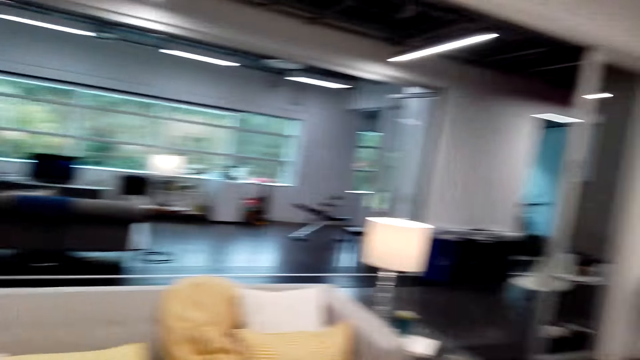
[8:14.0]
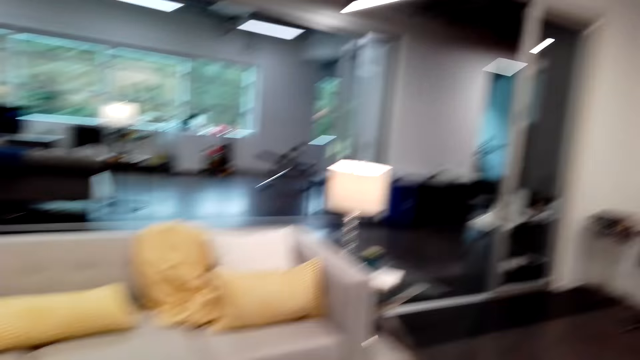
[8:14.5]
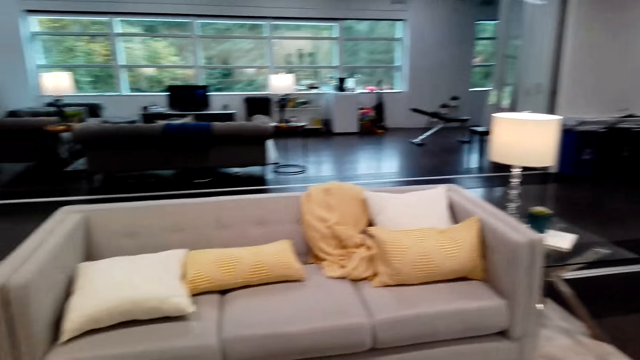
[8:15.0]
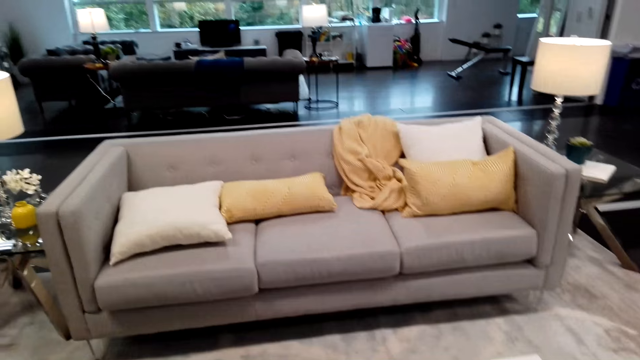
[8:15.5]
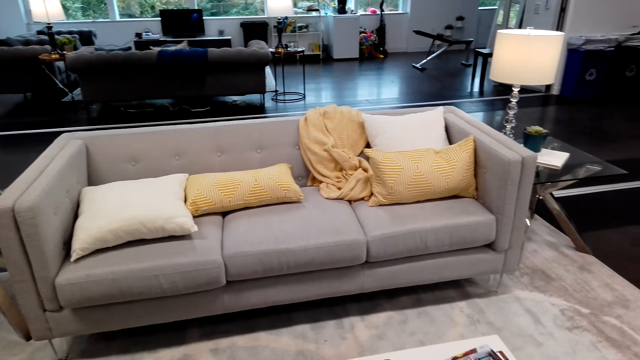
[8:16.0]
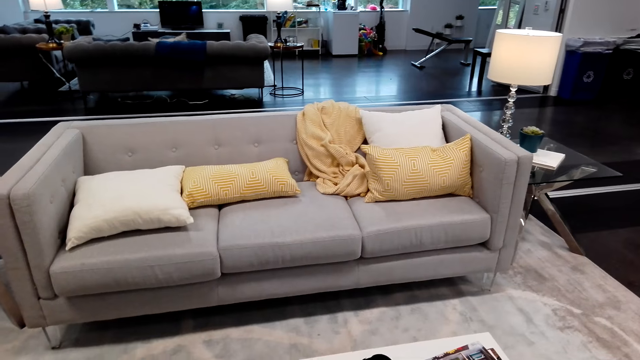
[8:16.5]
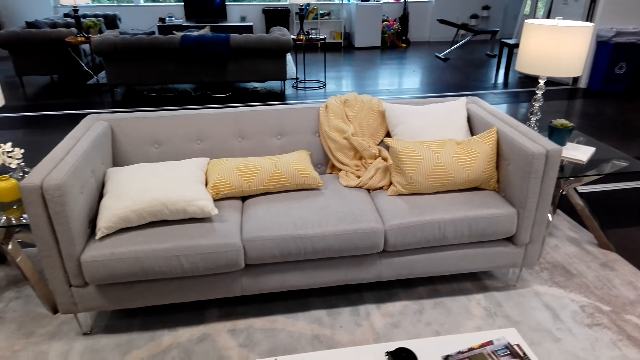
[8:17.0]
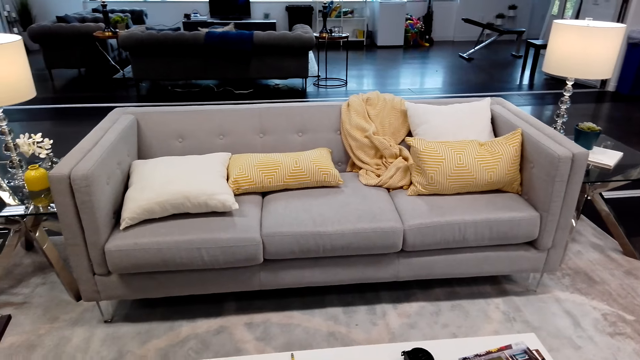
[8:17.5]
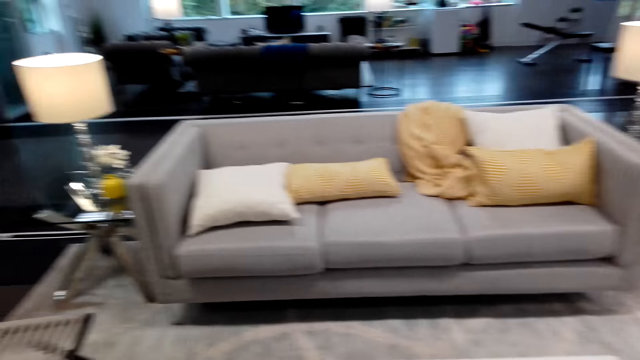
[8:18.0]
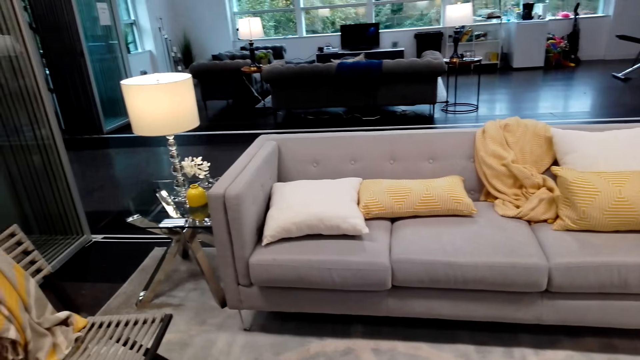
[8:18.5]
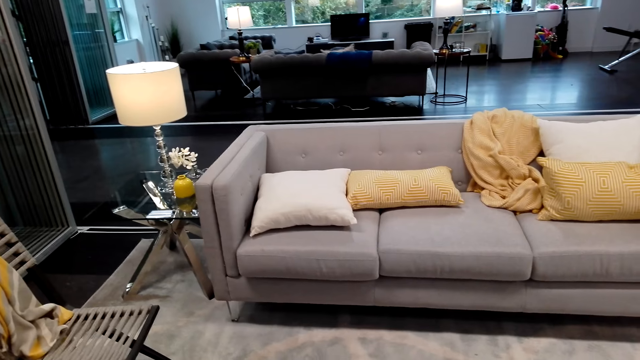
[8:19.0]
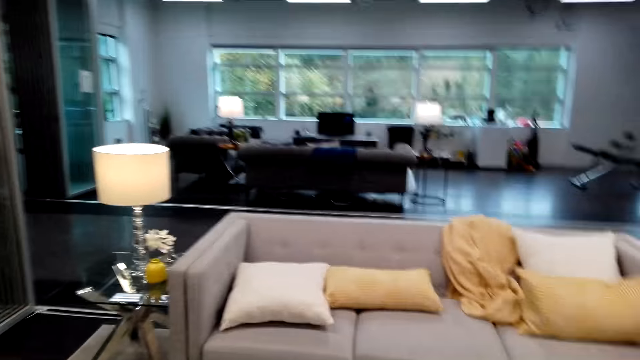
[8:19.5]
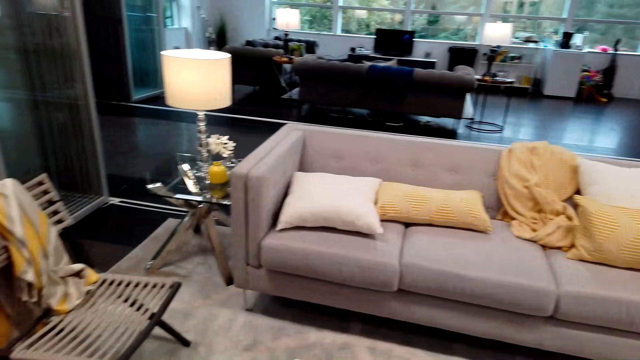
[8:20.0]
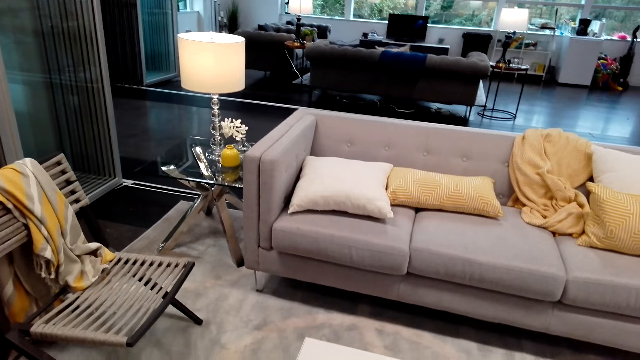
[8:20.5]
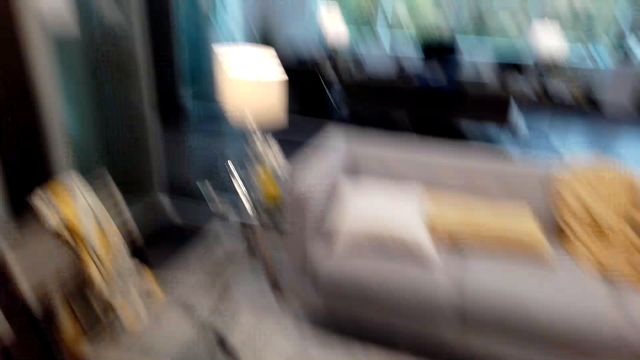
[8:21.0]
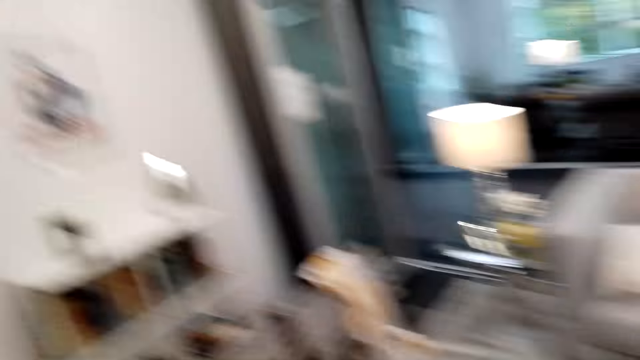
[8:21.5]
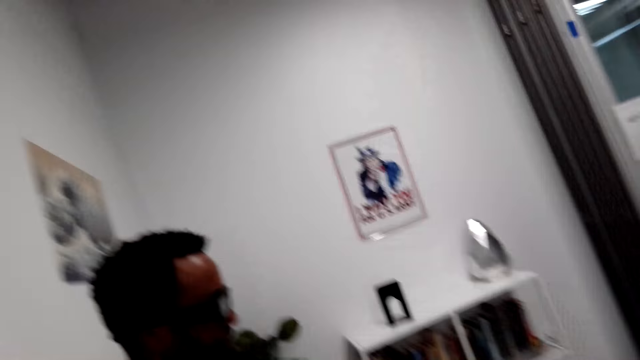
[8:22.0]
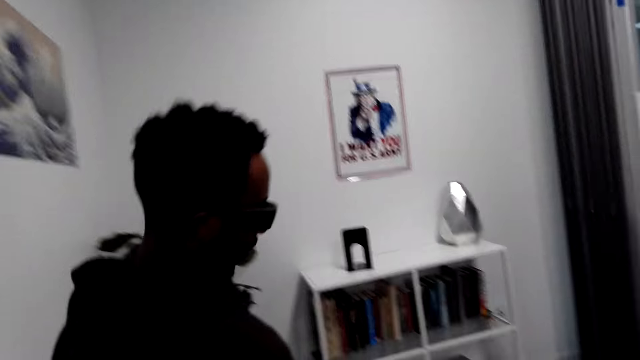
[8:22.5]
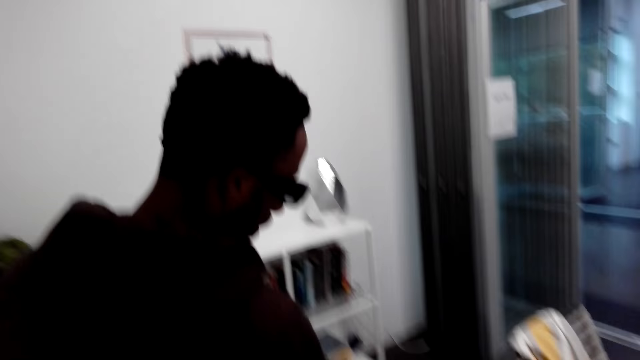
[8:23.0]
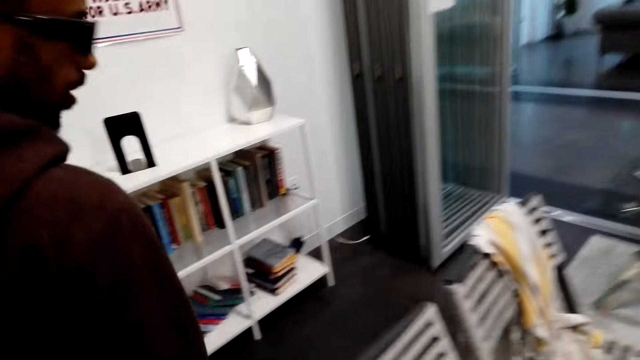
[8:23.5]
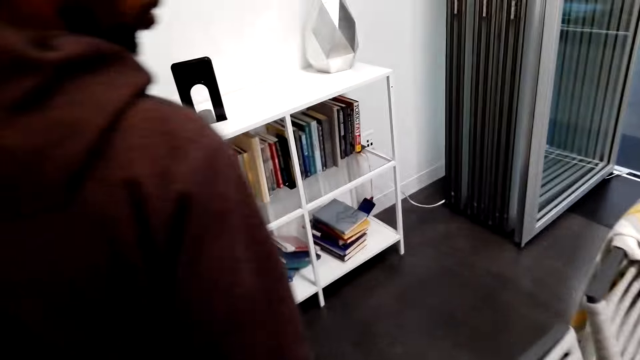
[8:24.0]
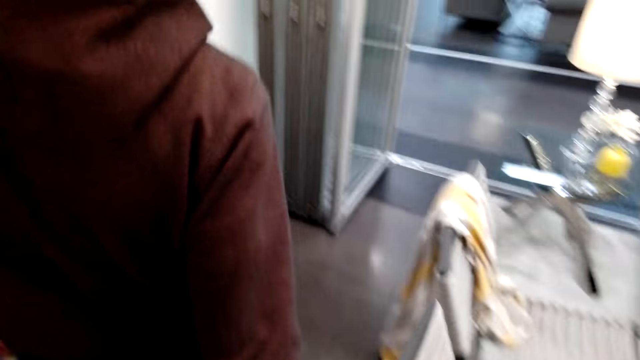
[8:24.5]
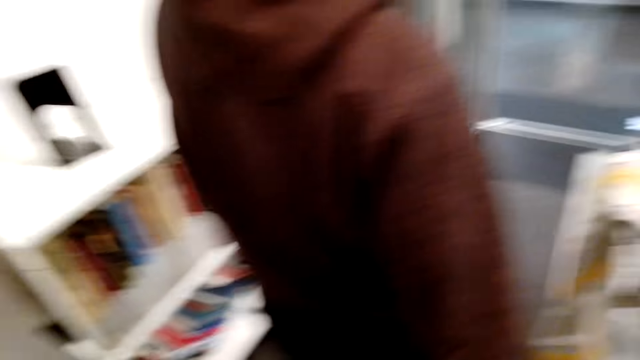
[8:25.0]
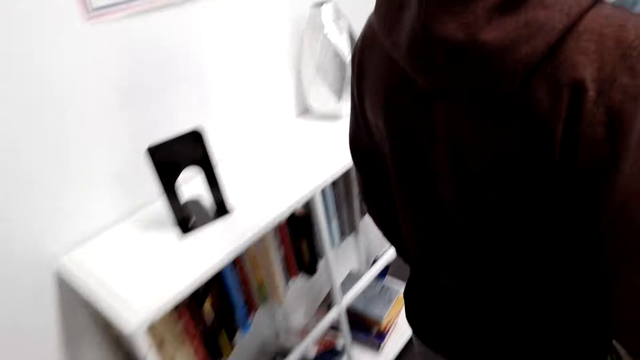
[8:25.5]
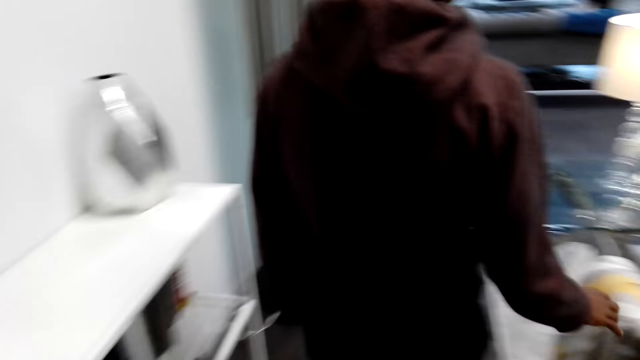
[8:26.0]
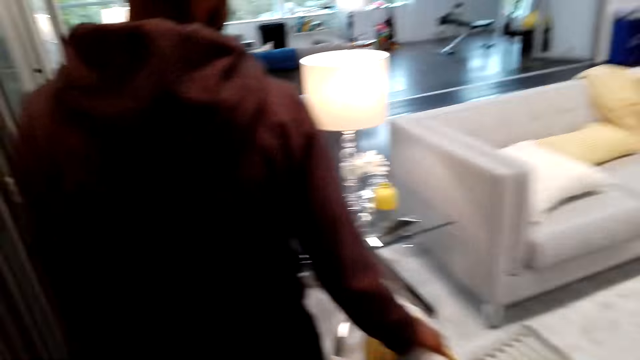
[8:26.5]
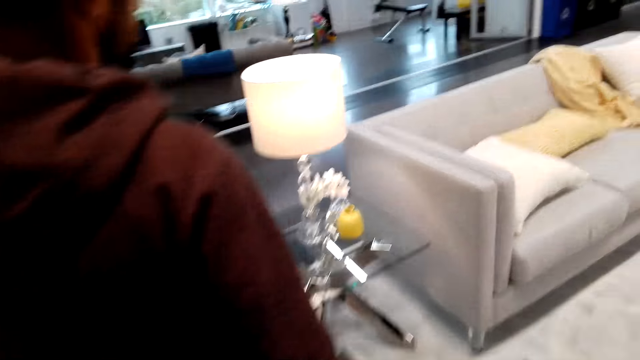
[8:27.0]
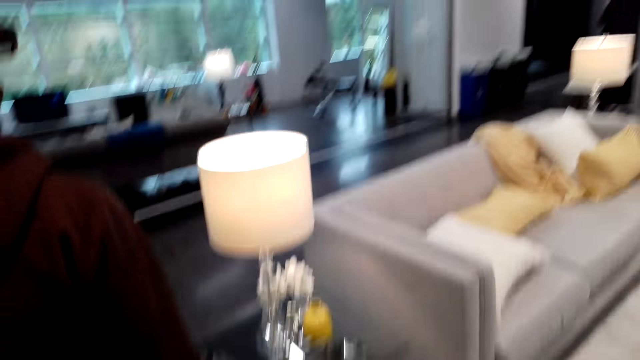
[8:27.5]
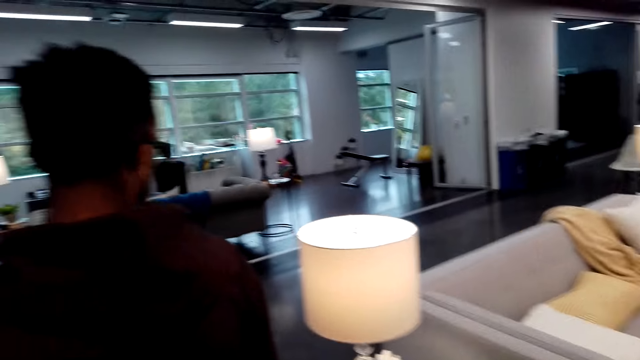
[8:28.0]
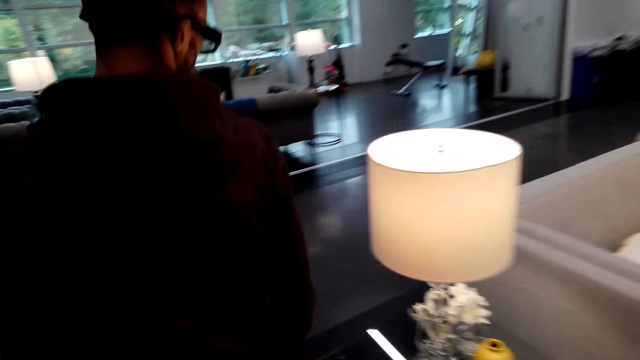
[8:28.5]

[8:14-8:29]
The camera wearer looks around. They do something. A man stands close to the camera wearer. The camera wearer looks around and walks around. The man walks around the room. The man places a hand on the chair. The man walks around.

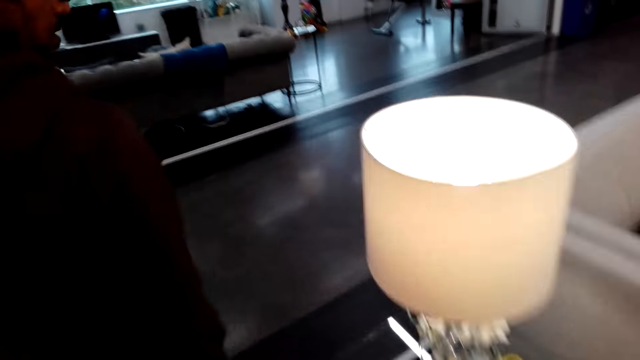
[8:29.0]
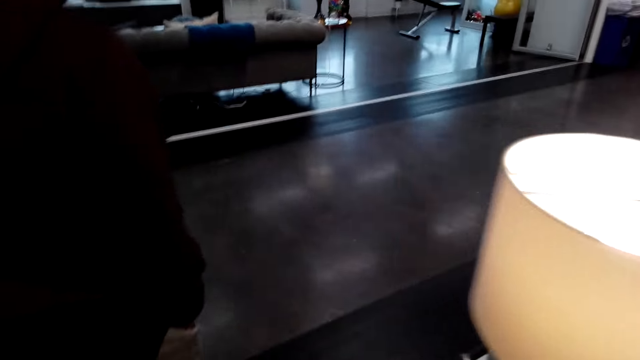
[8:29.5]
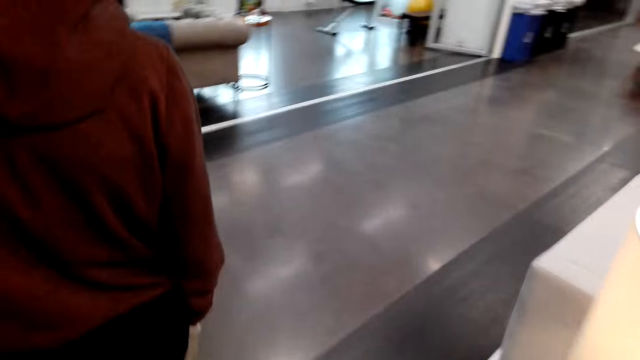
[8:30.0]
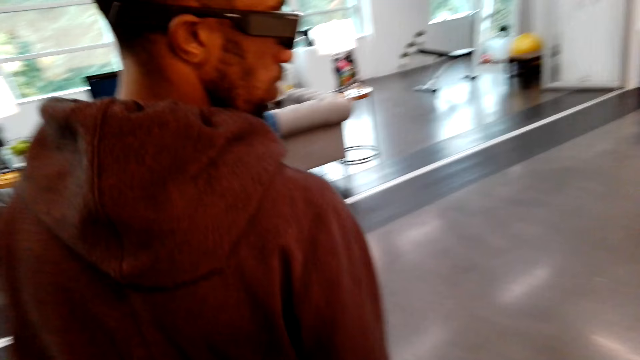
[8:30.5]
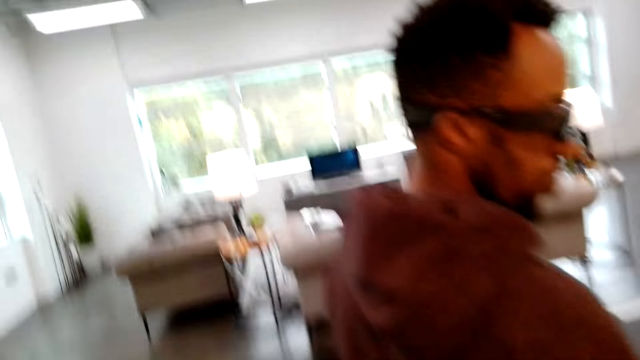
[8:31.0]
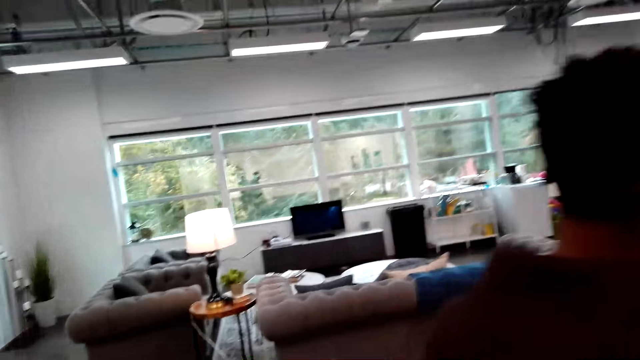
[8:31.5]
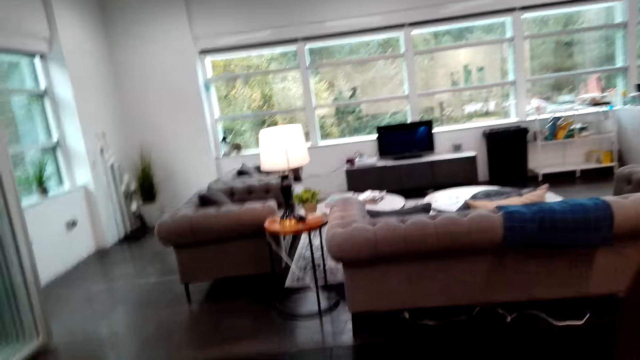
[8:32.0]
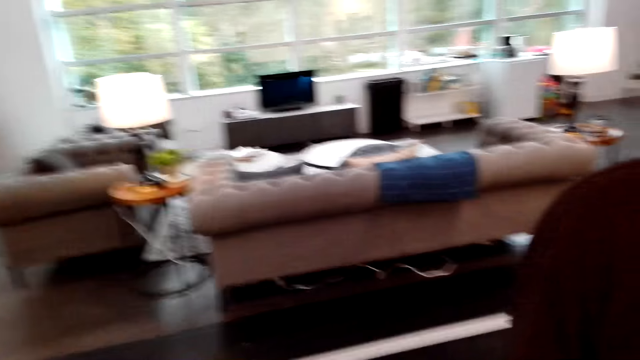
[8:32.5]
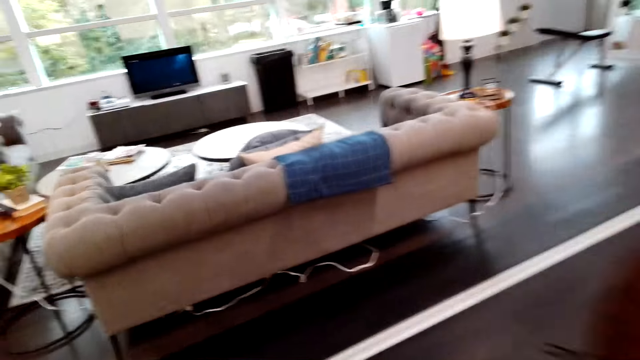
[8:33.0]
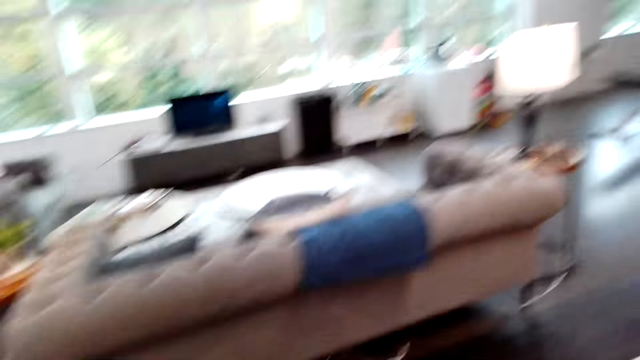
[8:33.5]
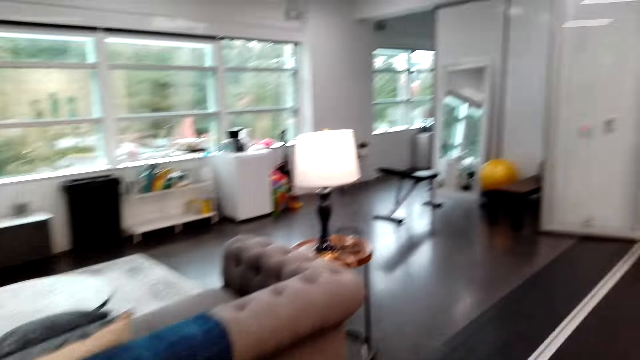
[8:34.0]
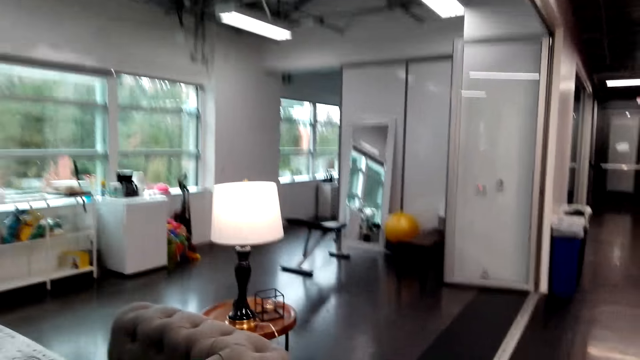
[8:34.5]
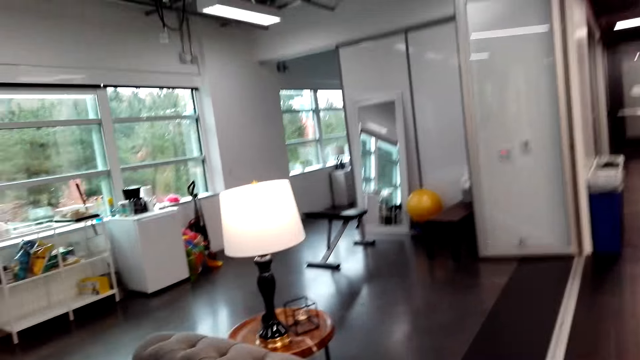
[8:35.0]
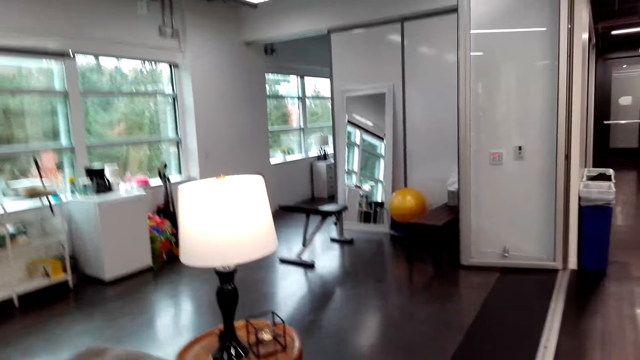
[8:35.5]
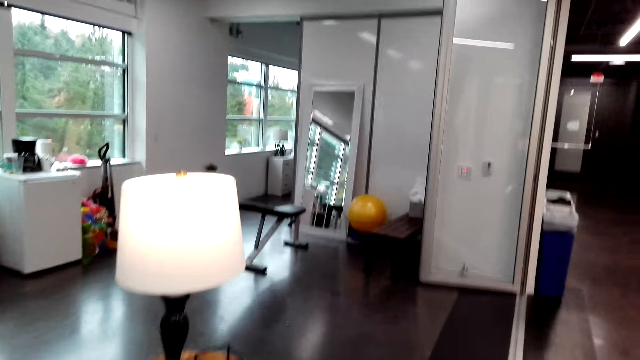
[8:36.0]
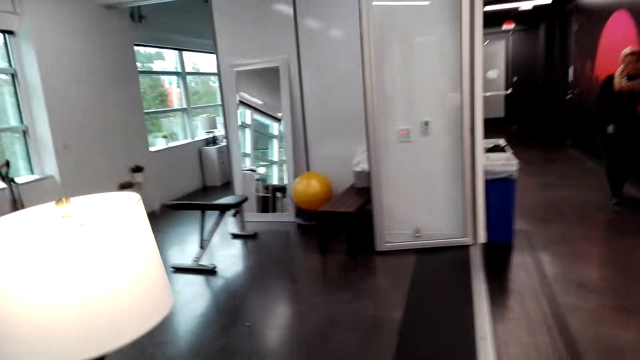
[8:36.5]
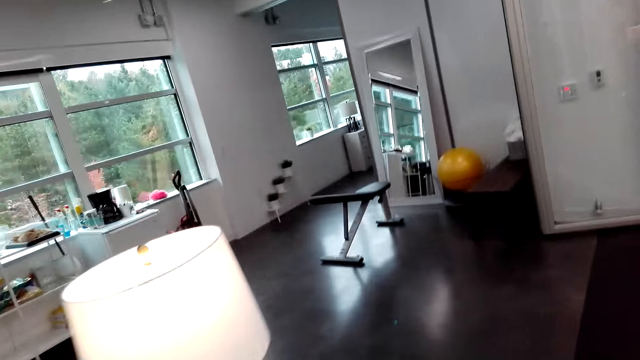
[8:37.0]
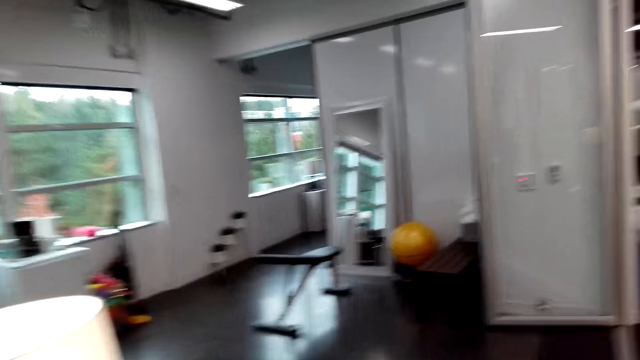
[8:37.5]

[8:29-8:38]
The camera wearer does something.
